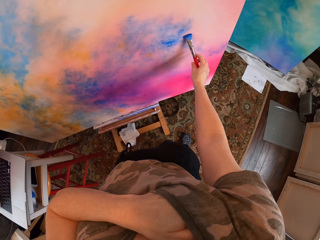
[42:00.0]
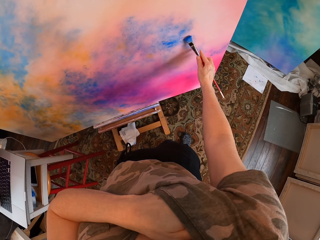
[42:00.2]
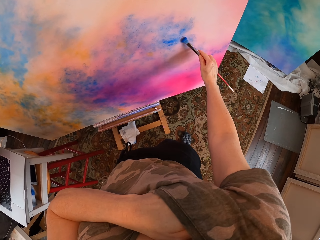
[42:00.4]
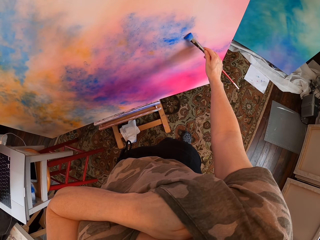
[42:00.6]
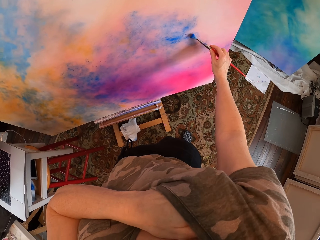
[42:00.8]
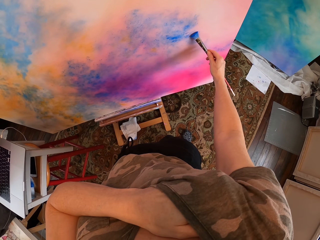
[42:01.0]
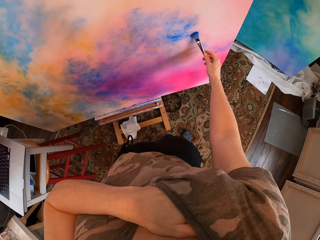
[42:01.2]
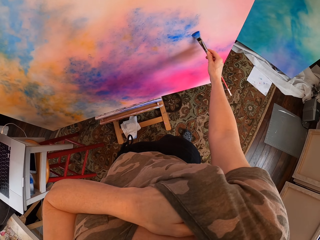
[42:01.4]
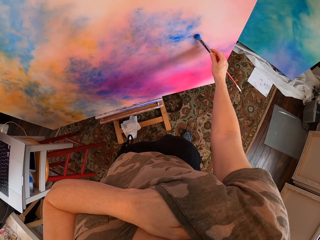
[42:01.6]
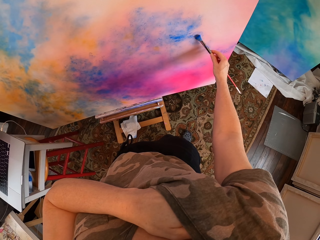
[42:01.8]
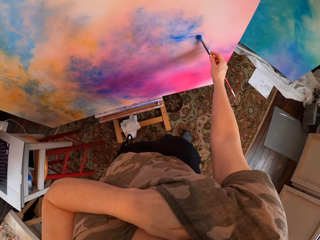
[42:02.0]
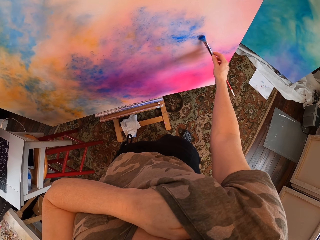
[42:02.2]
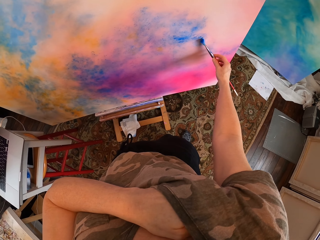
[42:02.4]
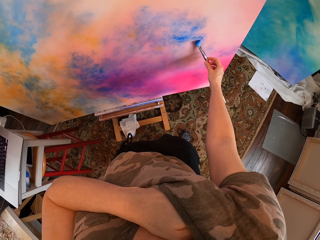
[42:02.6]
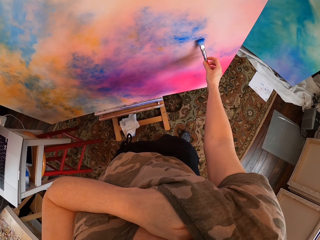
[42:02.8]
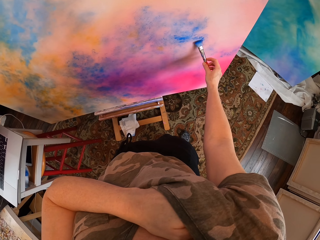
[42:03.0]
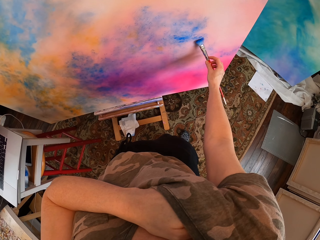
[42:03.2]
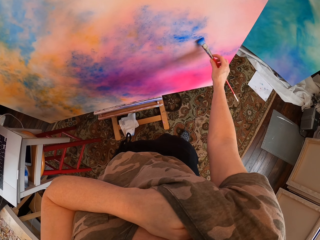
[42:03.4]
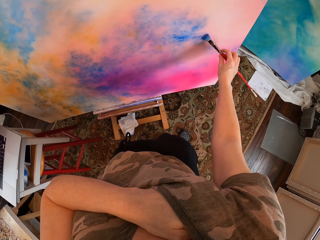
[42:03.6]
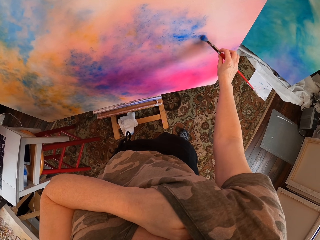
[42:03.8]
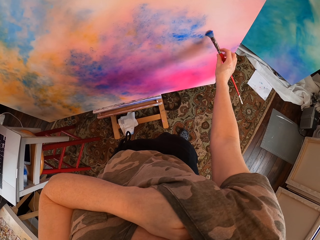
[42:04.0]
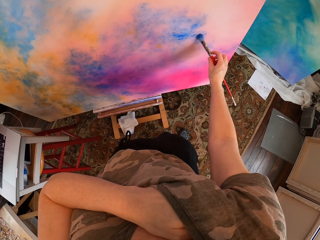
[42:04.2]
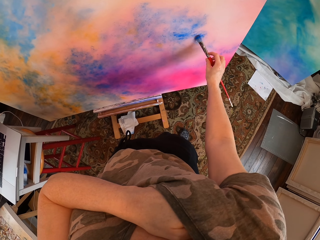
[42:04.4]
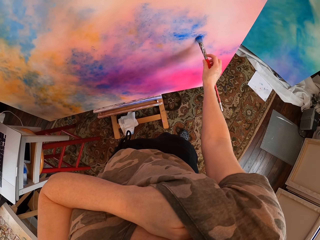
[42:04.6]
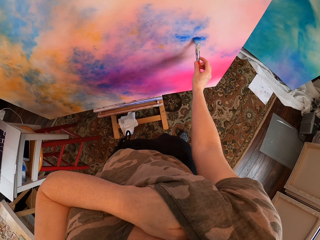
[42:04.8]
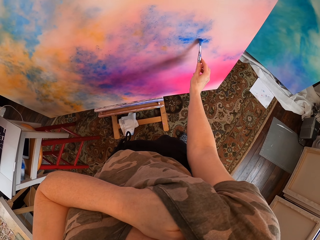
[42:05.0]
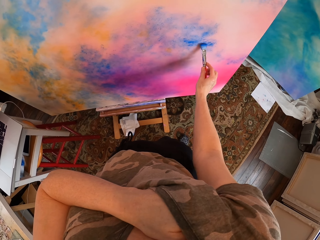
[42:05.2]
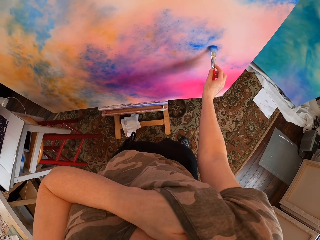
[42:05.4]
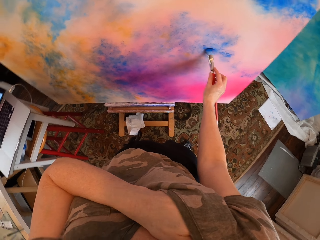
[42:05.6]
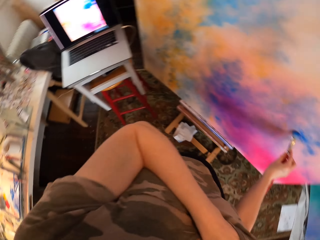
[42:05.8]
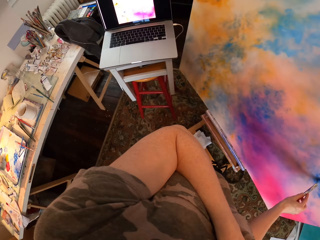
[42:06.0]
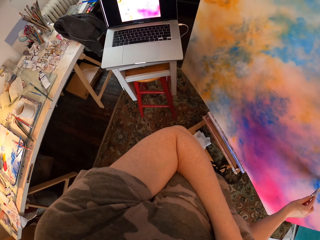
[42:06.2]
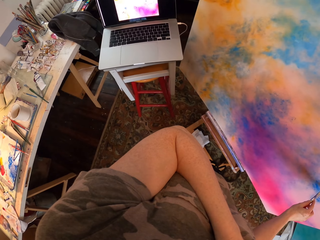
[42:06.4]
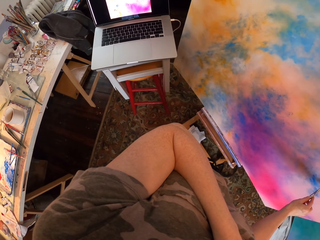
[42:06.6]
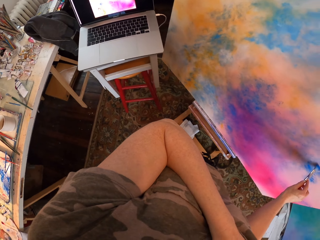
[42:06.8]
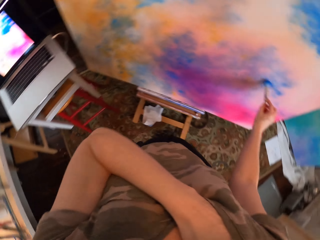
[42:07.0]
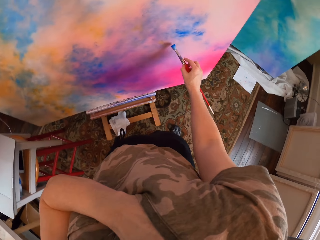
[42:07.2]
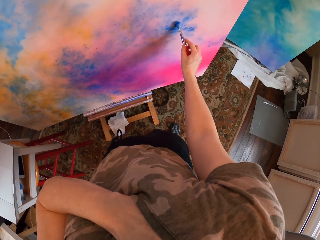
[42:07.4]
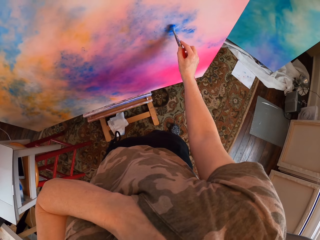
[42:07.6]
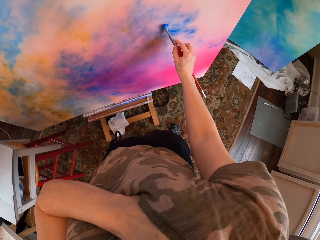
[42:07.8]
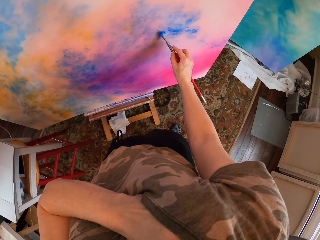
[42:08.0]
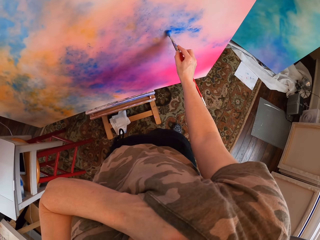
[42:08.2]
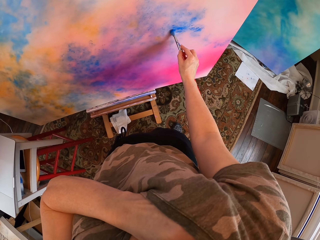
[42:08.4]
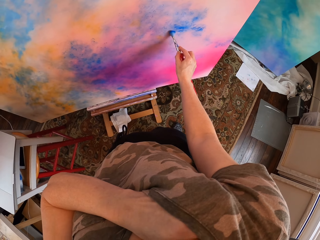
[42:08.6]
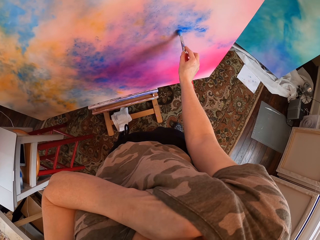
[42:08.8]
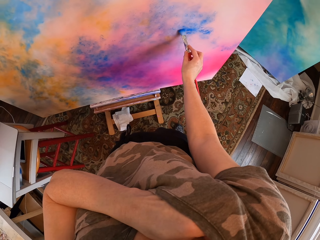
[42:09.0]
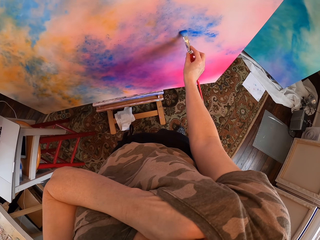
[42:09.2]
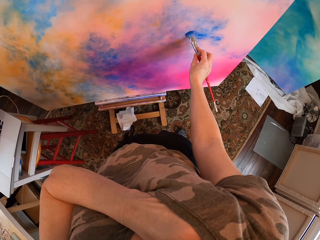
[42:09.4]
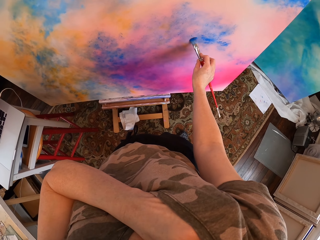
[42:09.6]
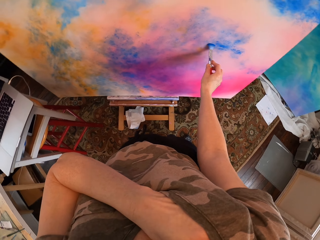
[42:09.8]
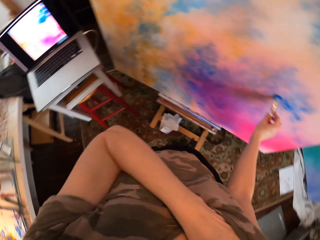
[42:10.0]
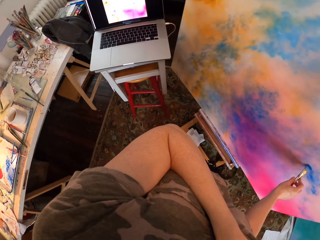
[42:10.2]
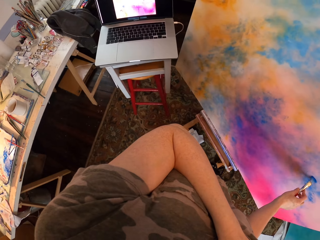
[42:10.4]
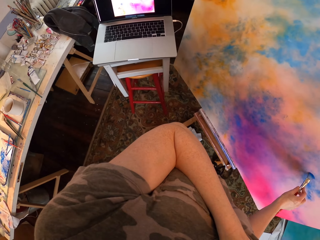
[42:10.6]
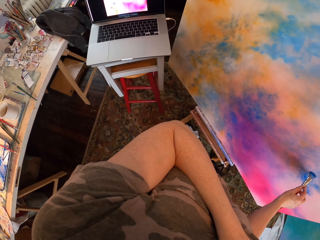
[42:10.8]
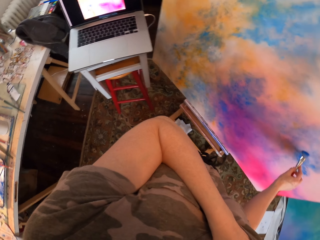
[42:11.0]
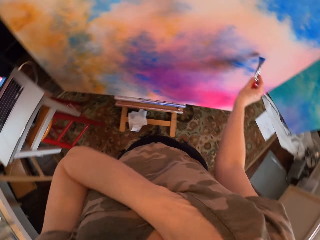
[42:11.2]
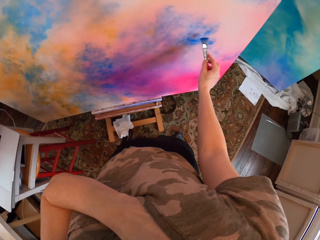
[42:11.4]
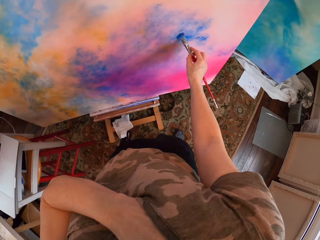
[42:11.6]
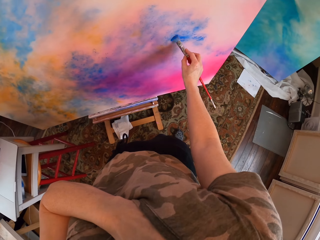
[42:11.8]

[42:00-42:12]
The camera wearer paints on the paint board. They look at the laptop. They paint on the paint board. They look at the laptop.

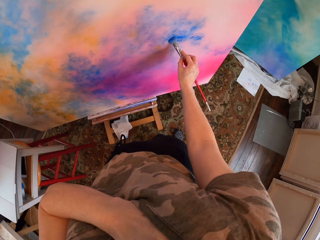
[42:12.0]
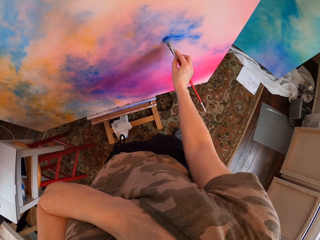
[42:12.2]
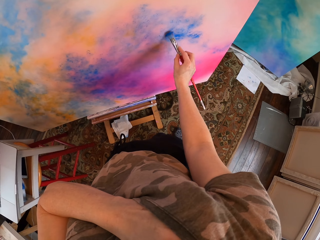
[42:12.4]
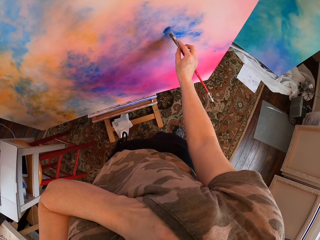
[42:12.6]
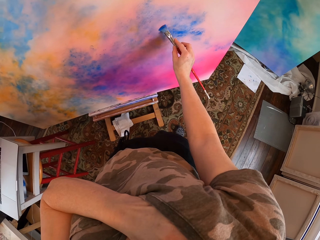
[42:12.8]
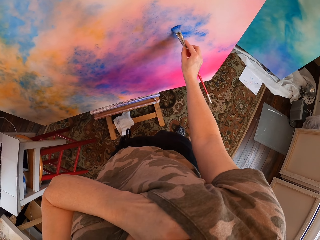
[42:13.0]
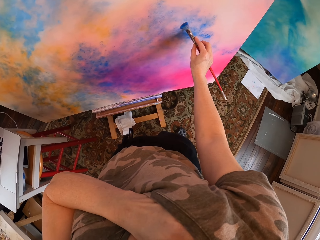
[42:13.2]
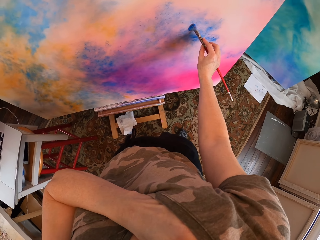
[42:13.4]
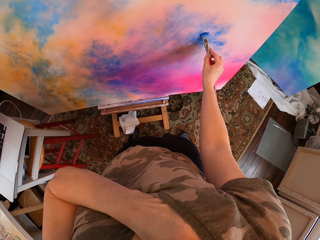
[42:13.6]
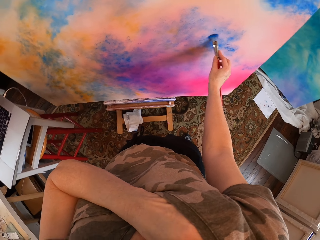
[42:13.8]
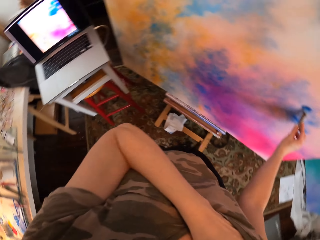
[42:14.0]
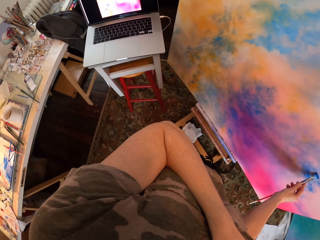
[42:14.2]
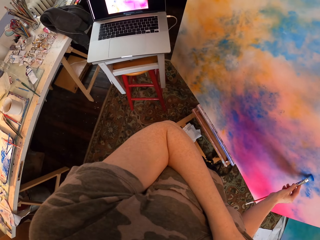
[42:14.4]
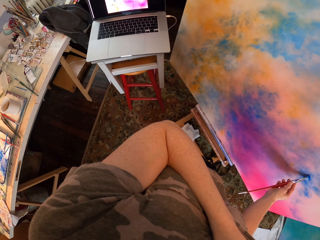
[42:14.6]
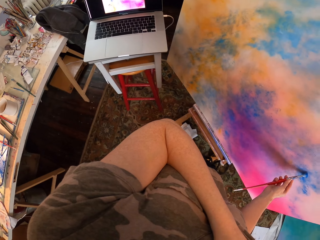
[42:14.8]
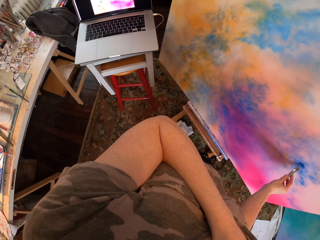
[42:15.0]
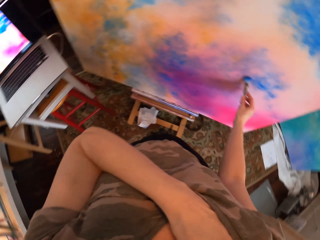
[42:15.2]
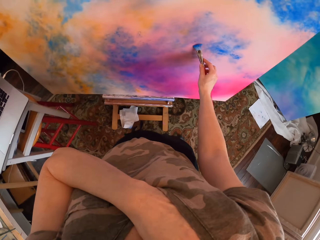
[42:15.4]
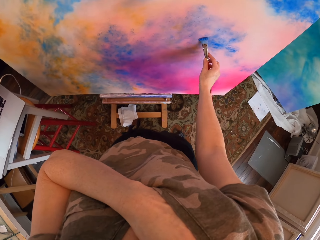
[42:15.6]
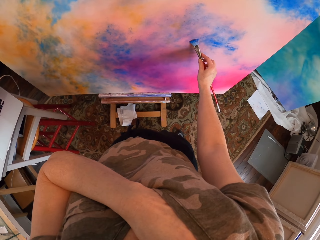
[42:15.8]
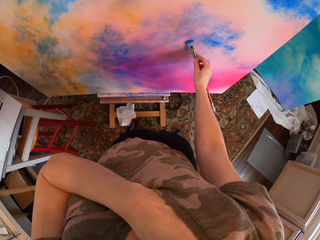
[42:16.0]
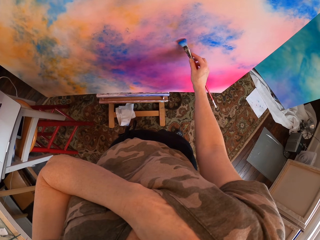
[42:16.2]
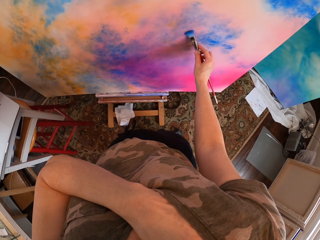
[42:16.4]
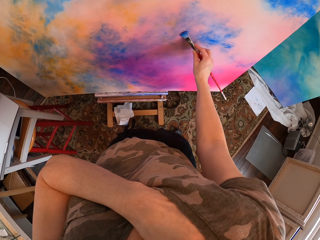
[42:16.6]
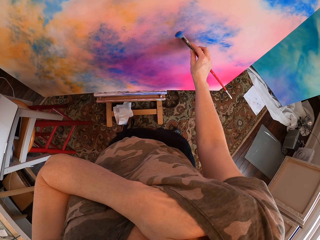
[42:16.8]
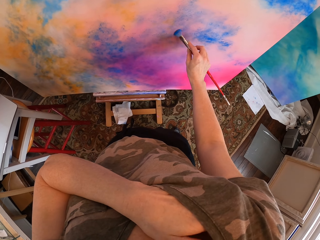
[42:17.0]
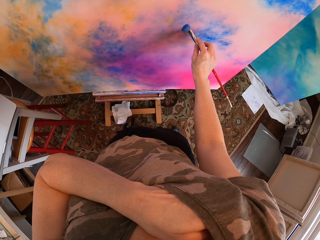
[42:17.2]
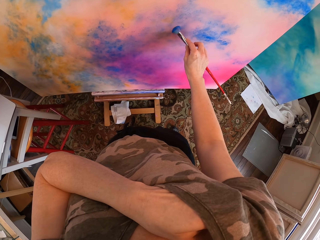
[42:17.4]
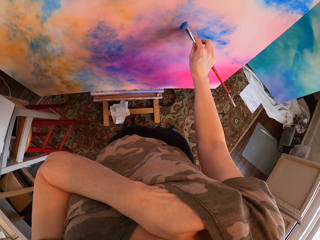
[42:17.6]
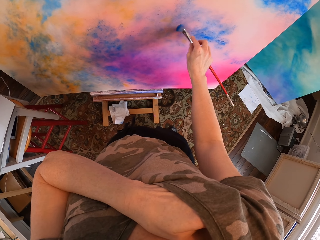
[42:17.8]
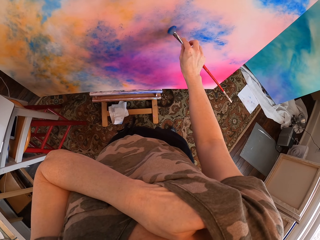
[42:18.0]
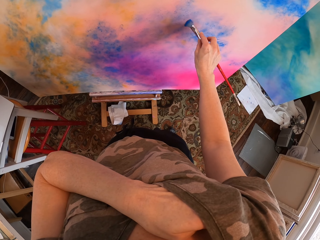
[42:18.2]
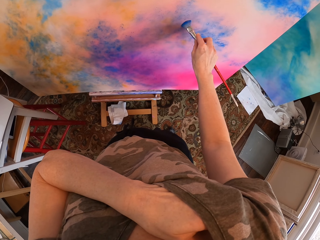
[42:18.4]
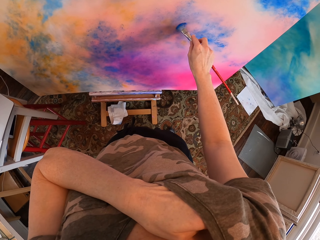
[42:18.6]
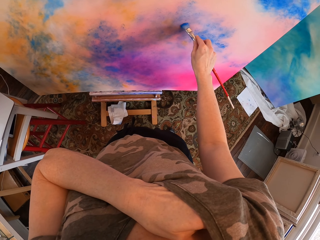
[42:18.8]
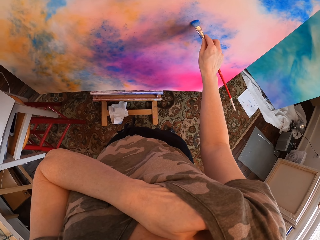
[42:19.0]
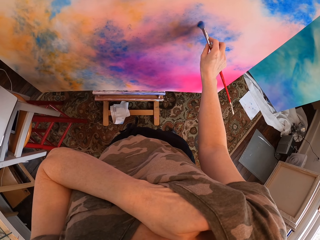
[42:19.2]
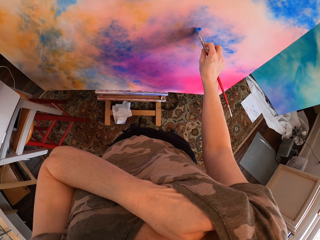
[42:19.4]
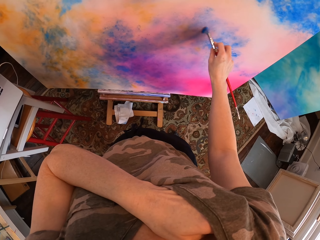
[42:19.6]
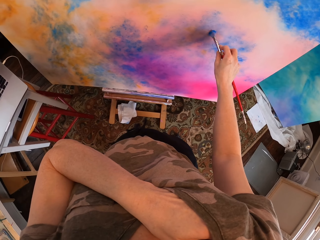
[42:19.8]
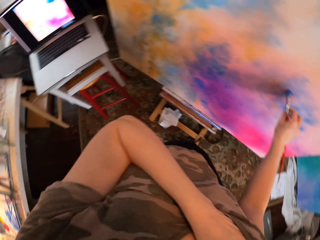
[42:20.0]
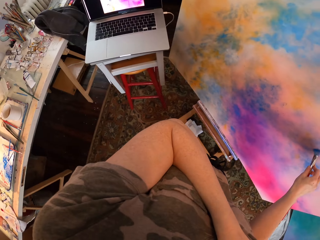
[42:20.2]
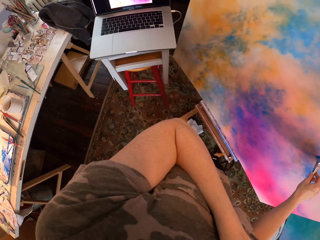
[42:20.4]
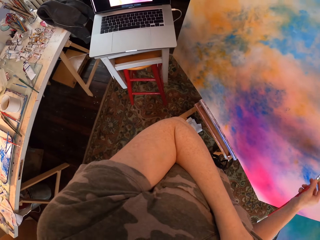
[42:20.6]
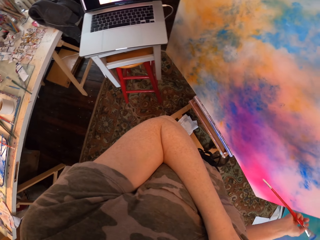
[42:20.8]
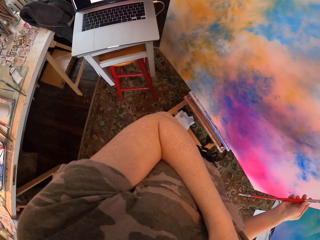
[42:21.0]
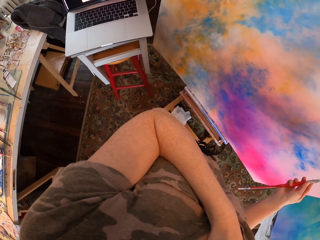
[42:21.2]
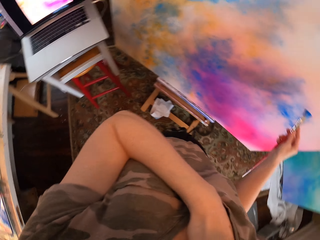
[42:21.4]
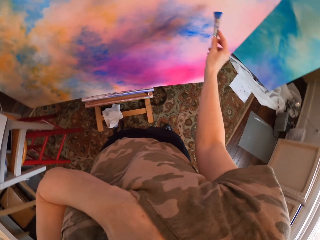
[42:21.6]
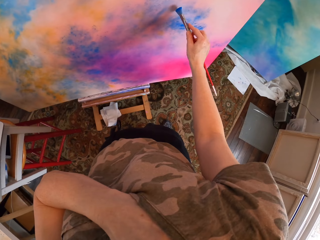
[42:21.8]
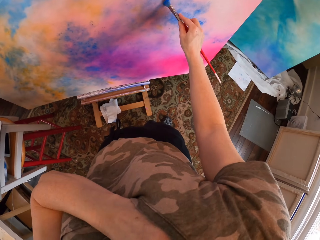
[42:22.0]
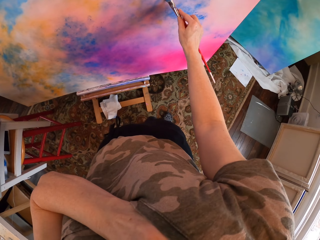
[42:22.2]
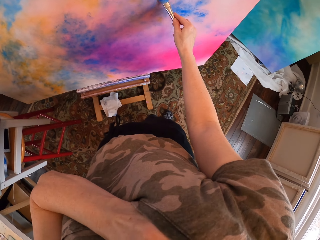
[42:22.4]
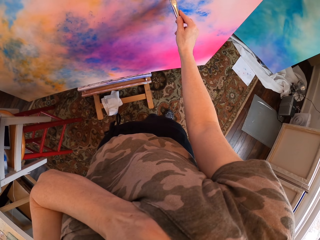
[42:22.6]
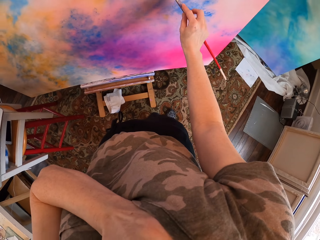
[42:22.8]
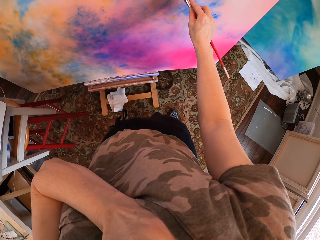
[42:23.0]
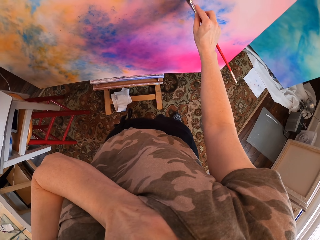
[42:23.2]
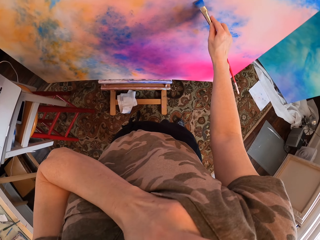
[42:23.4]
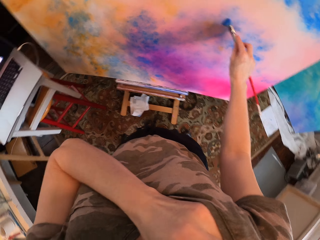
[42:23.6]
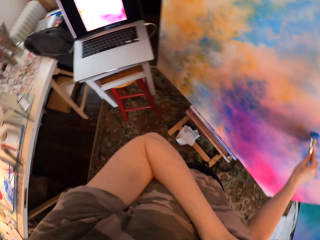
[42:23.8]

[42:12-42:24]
The camera wearer paints on the paint board. They look at the laptop. They paint on the paint board. They look at the laptop. They paint on the paint board.
